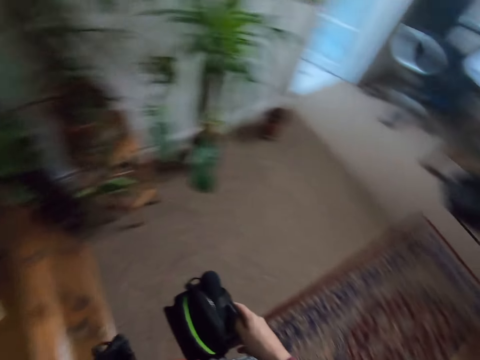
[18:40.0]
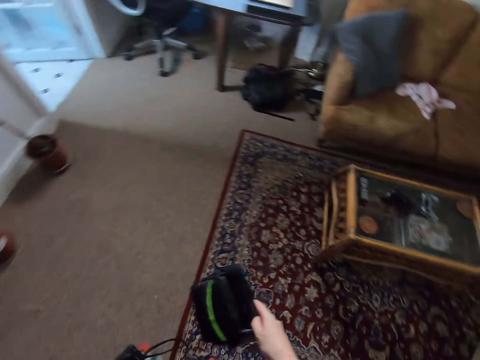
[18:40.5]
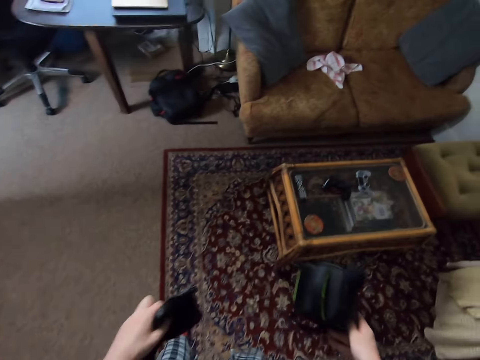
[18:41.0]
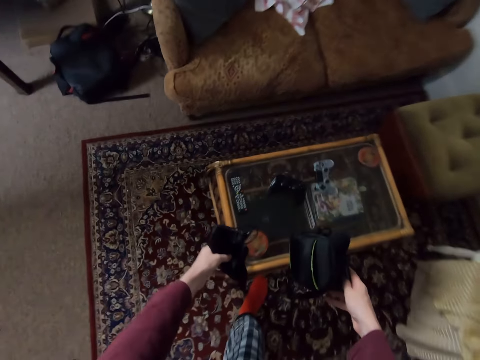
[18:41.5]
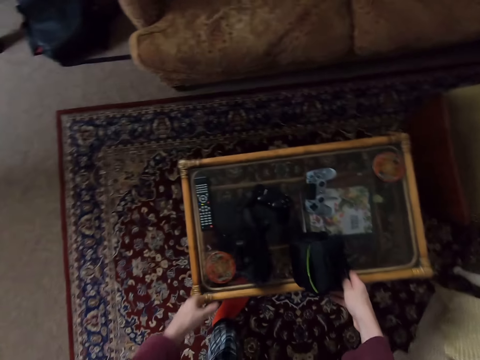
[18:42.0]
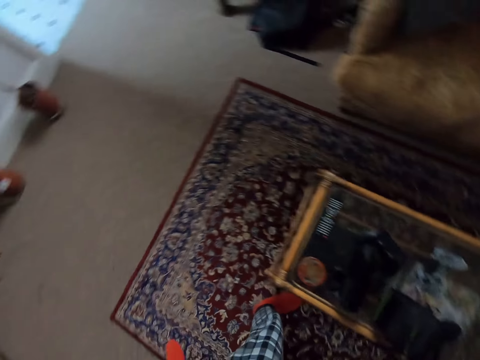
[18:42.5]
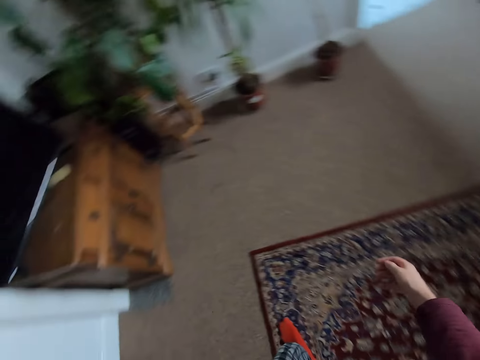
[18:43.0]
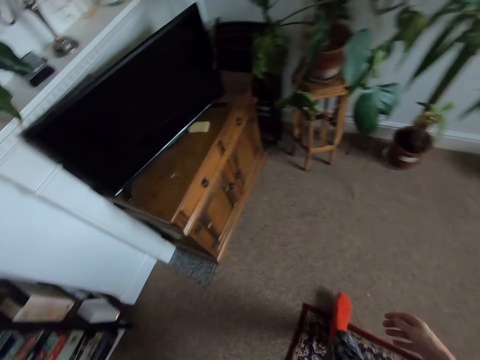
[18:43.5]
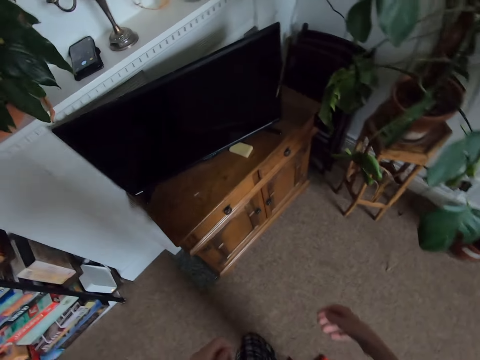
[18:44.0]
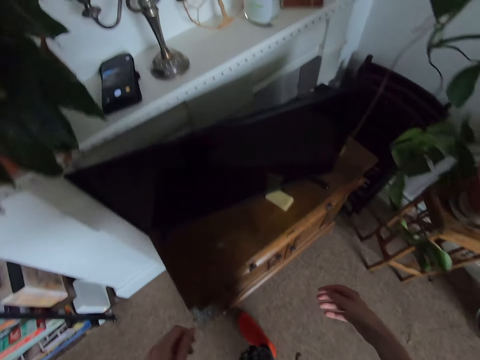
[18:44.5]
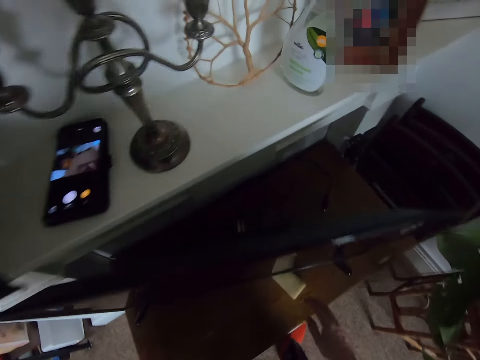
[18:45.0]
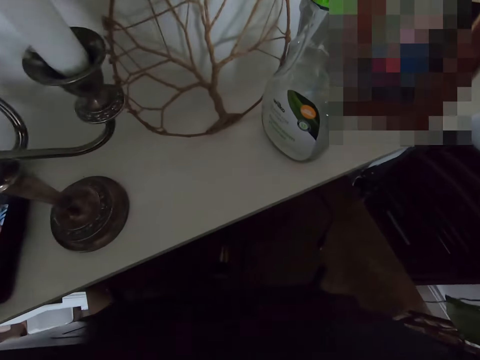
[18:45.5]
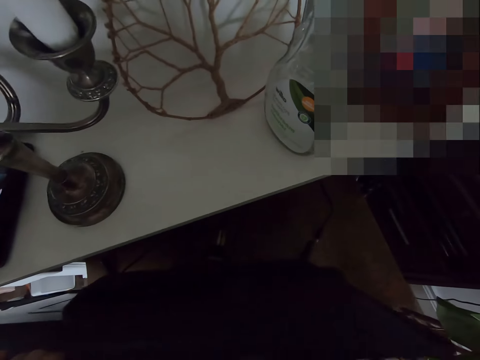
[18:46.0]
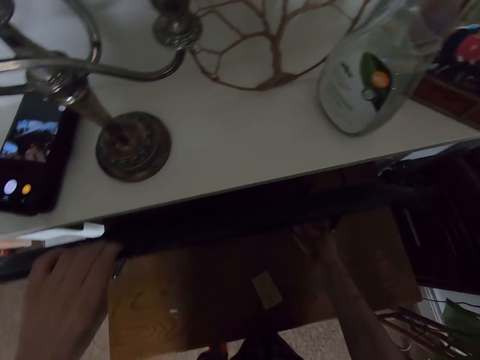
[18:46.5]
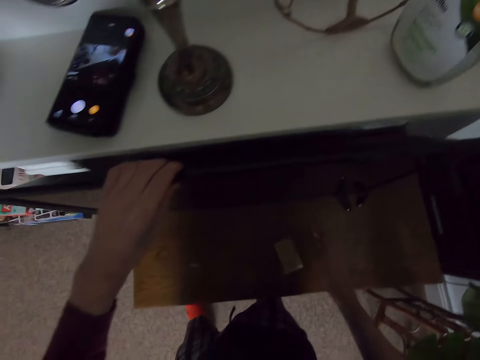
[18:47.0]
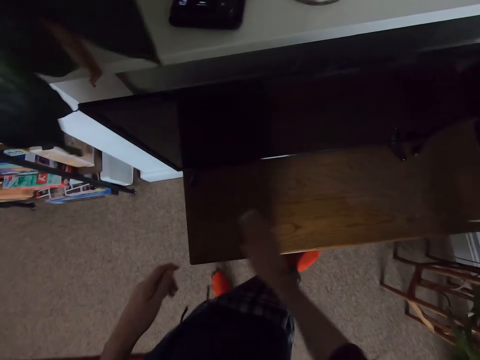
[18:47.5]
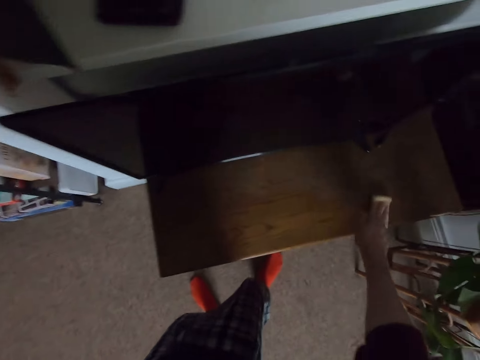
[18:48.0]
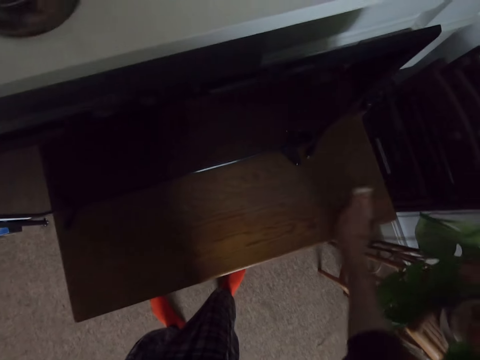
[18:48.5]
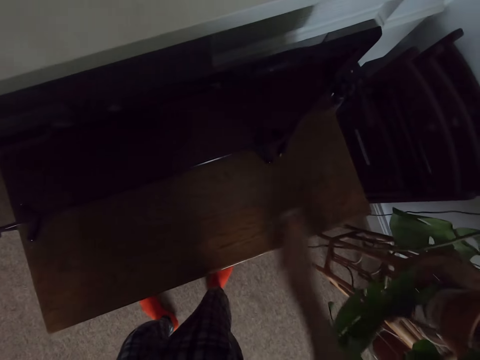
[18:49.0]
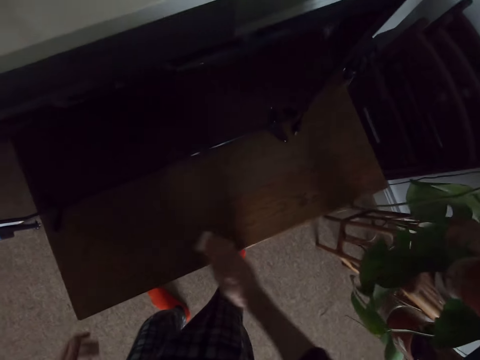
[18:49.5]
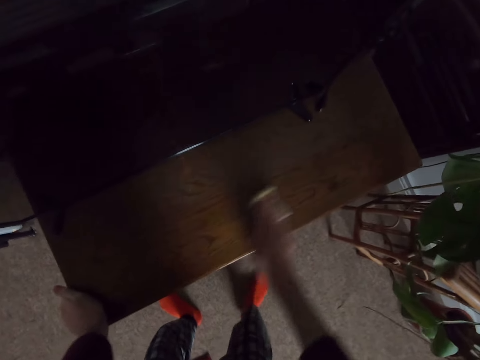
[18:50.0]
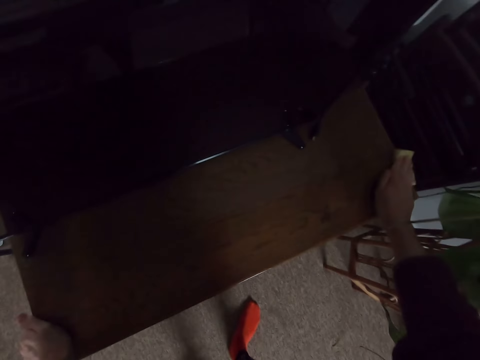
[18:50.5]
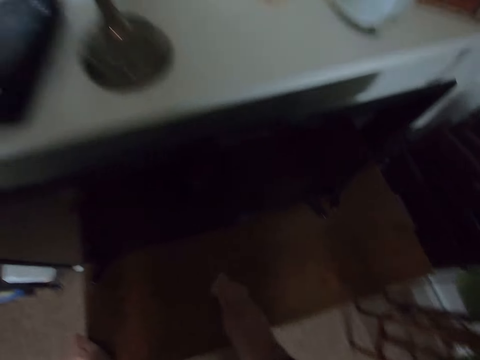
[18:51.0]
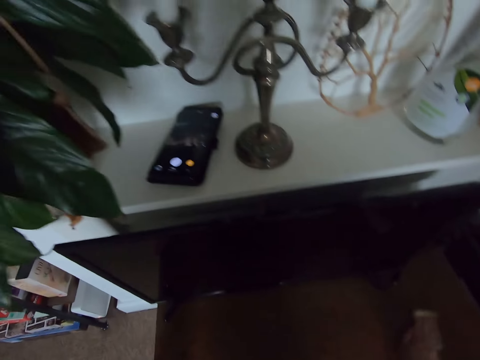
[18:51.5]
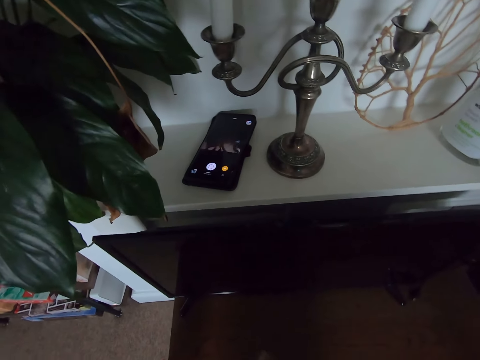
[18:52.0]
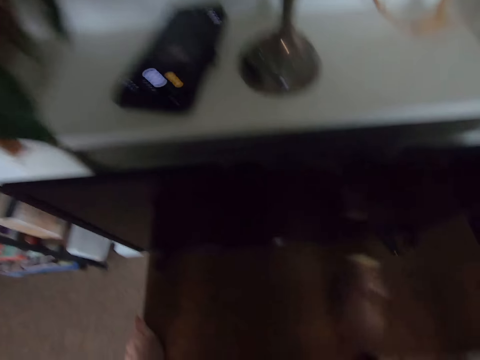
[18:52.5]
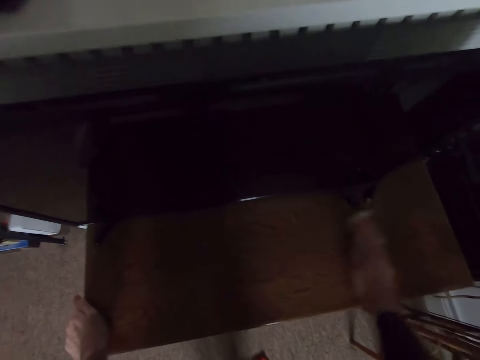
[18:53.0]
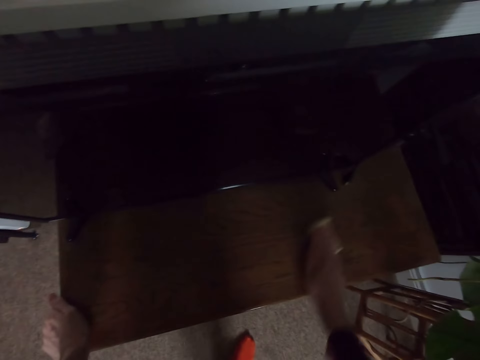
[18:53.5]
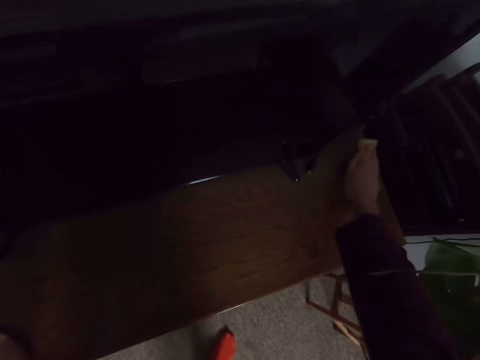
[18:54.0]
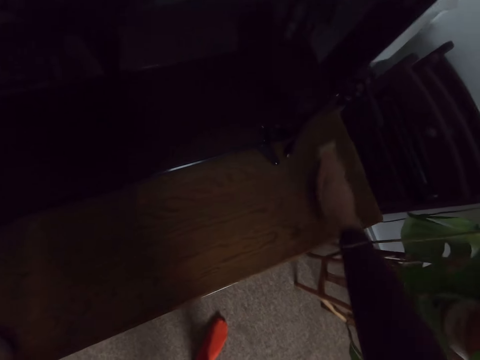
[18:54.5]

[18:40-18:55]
The camera wearer walks in a room. They put a bag on a table. They walk in the room. They align a television on the table. They wipe on the table.

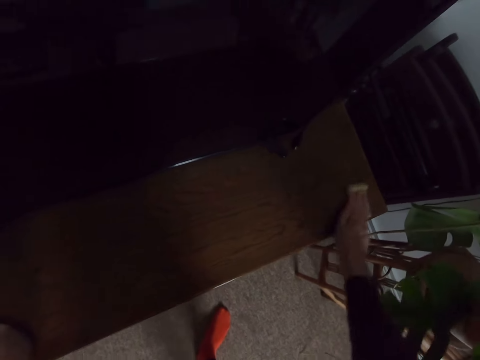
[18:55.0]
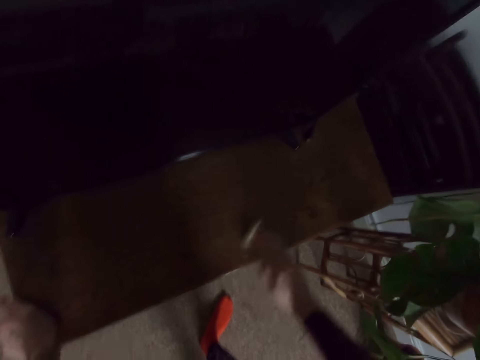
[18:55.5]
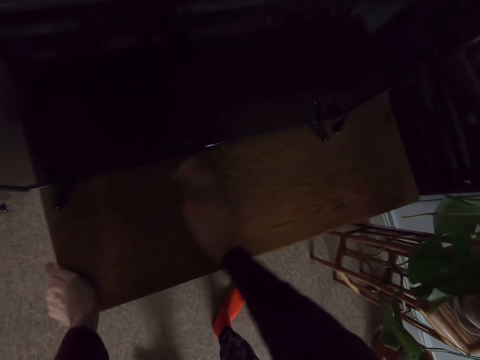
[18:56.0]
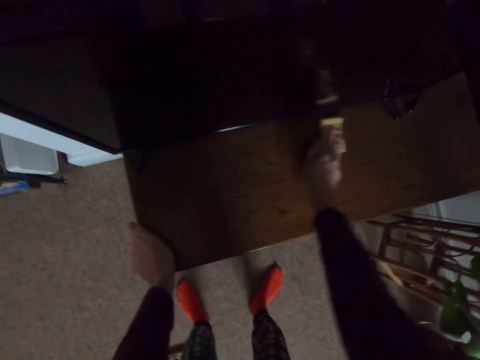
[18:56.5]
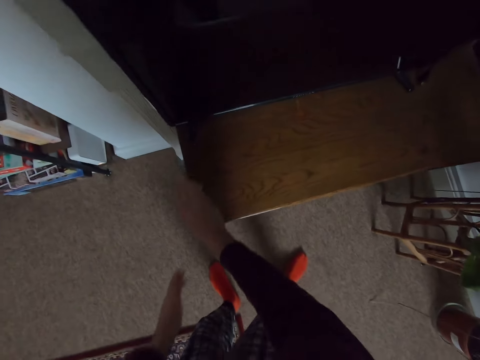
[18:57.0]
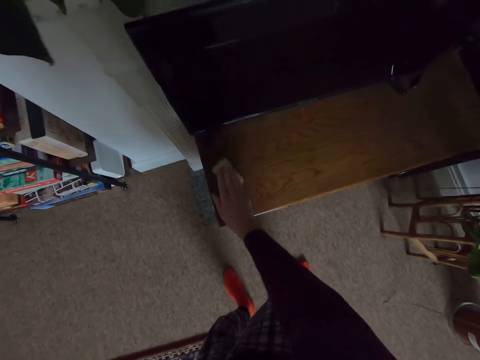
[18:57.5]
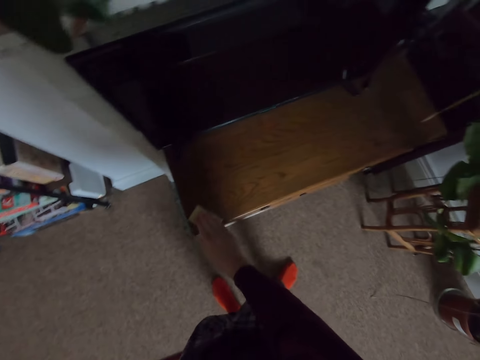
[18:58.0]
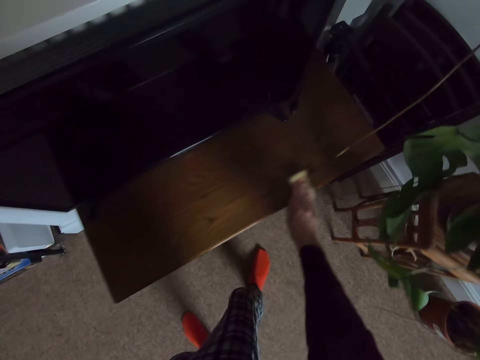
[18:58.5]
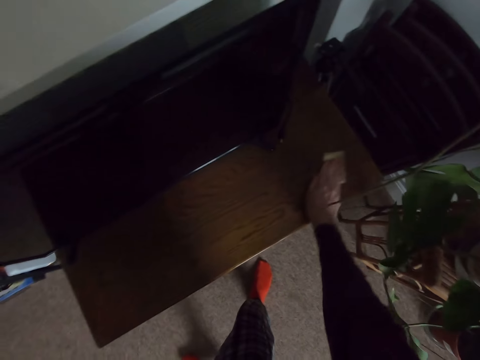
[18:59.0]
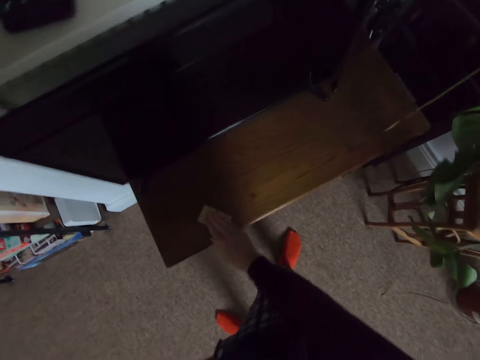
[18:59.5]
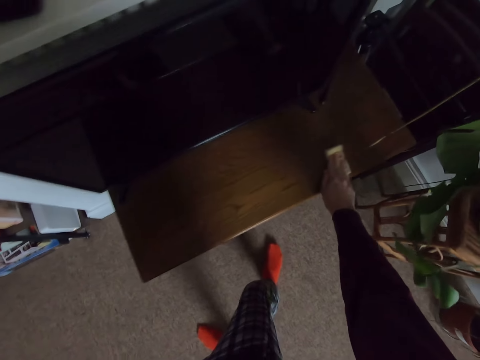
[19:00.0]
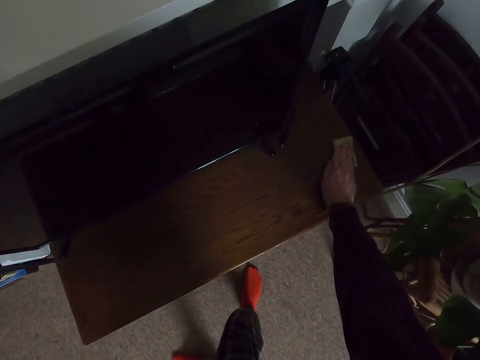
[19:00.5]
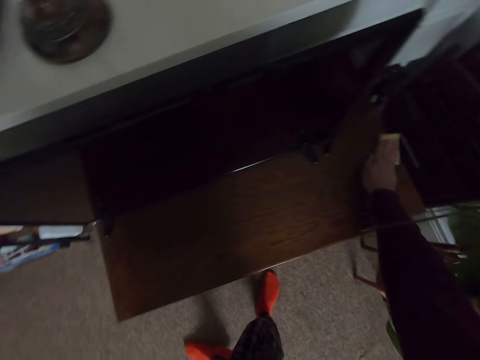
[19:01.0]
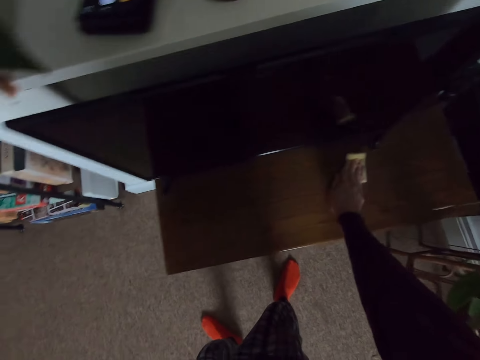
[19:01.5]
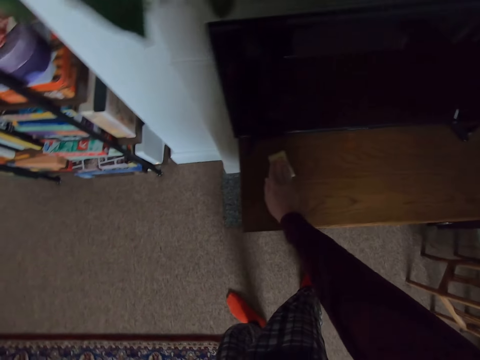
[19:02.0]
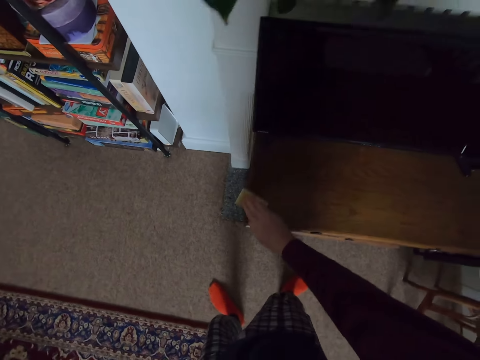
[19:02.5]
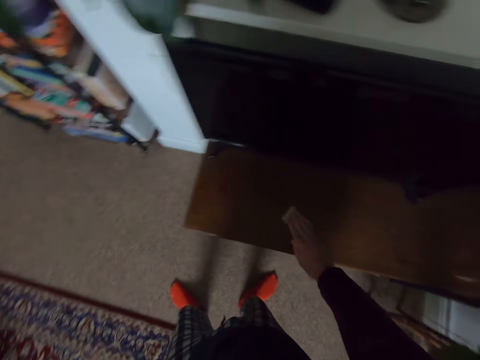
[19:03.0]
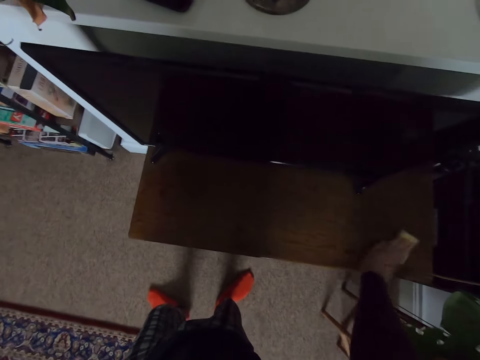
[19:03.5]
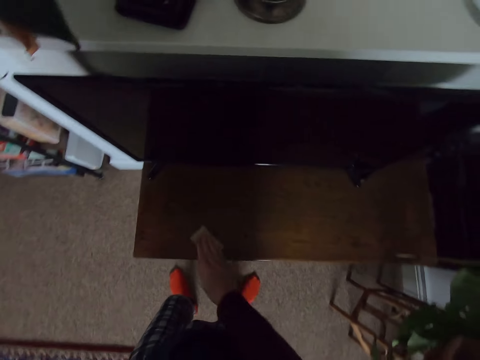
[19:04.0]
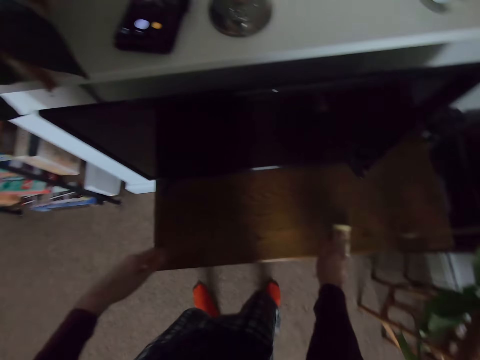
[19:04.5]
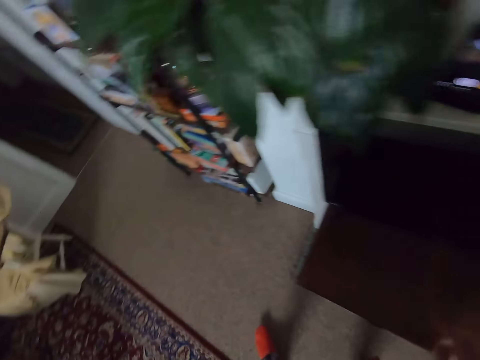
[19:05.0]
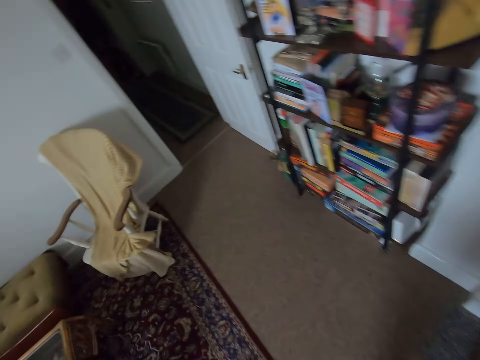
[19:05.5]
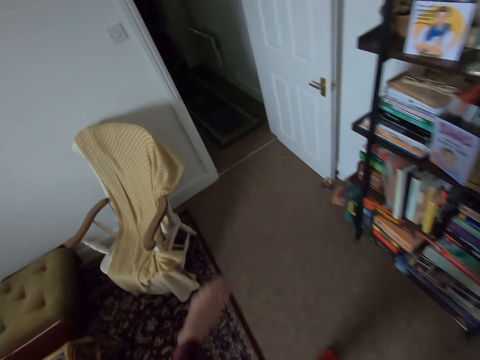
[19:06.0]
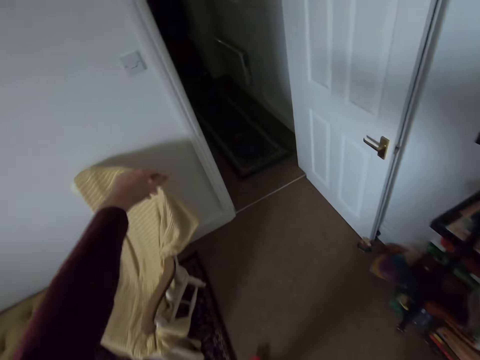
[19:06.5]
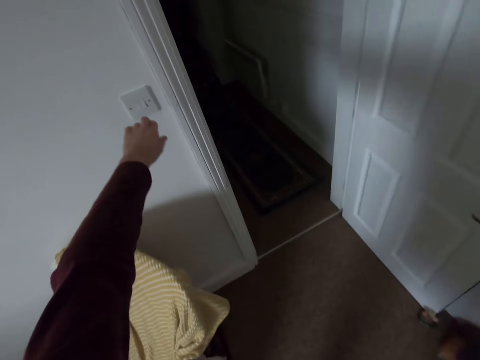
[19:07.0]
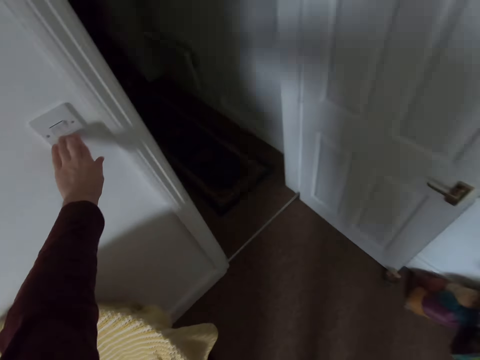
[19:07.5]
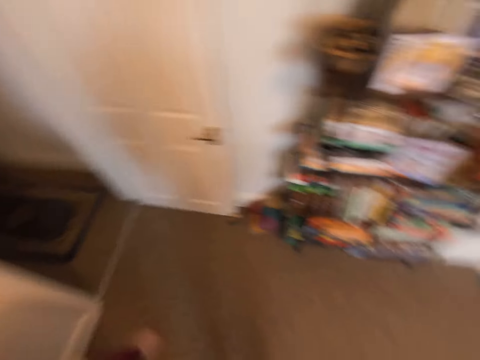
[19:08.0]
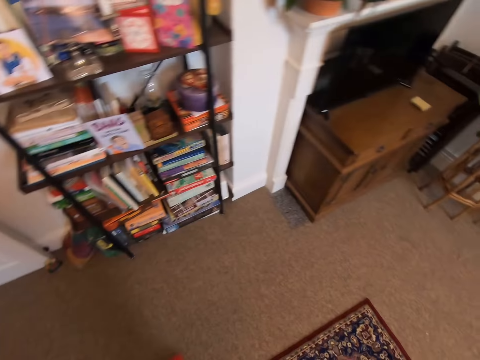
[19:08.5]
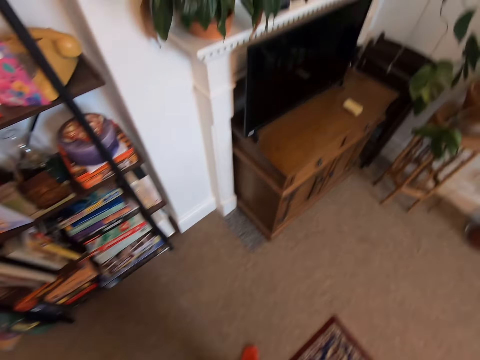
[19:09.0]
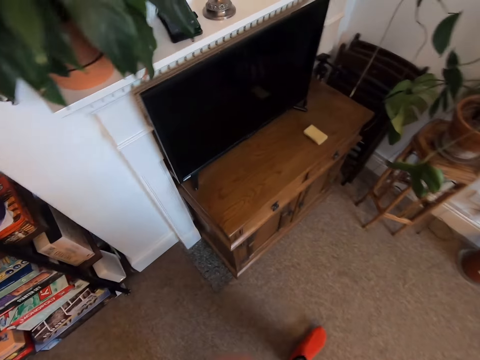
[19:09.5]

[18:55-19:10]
The camera wearer walks in a room. They switch the lights on. They walk in the room.
